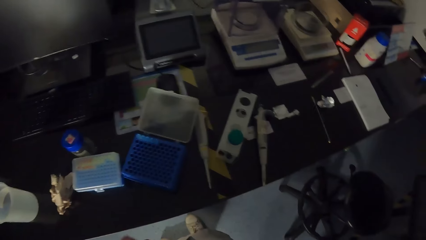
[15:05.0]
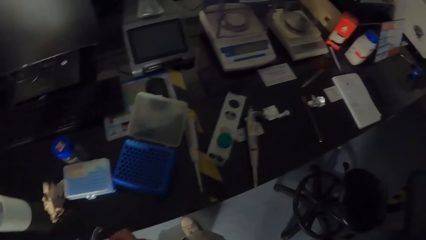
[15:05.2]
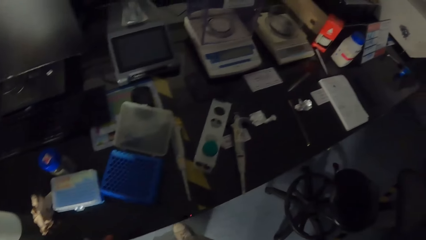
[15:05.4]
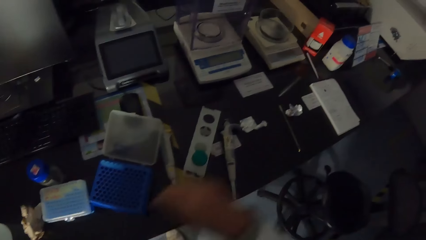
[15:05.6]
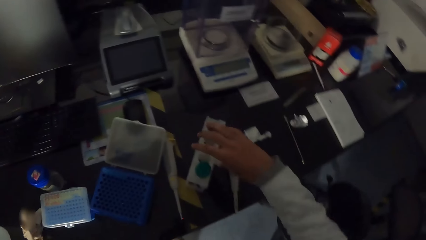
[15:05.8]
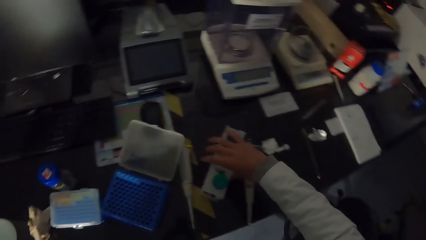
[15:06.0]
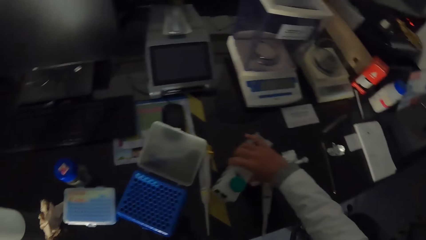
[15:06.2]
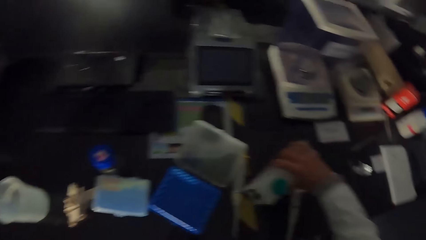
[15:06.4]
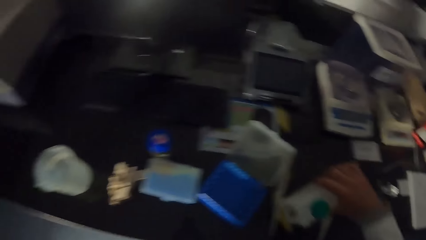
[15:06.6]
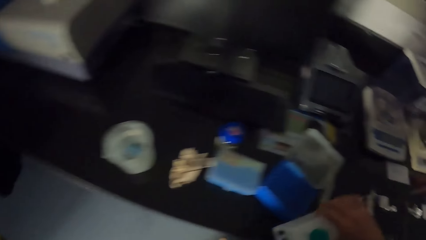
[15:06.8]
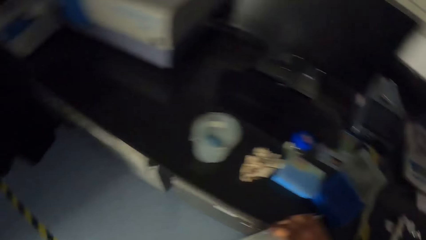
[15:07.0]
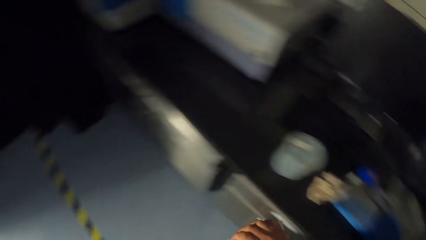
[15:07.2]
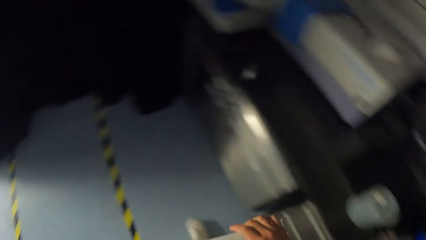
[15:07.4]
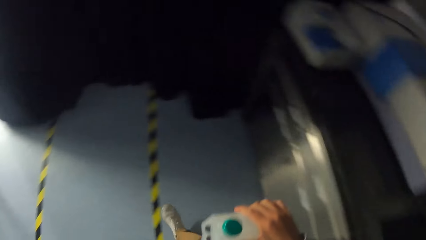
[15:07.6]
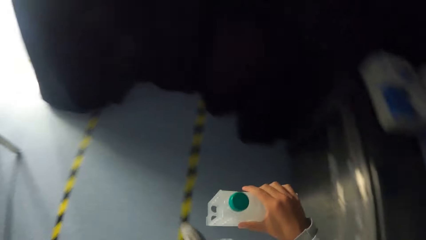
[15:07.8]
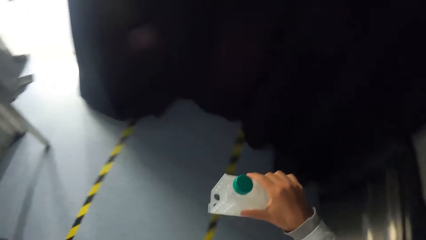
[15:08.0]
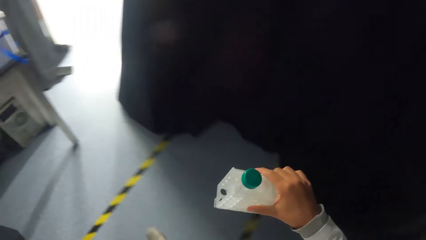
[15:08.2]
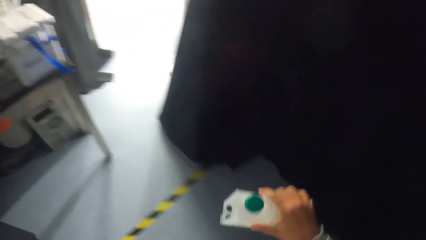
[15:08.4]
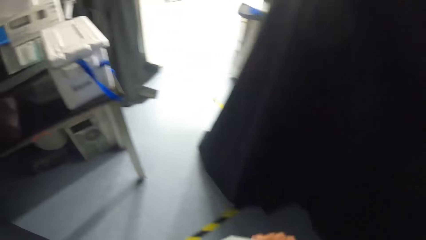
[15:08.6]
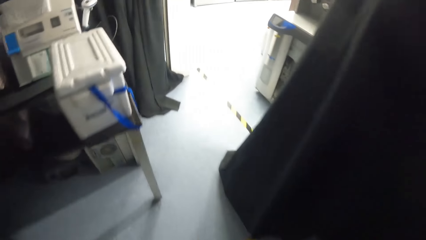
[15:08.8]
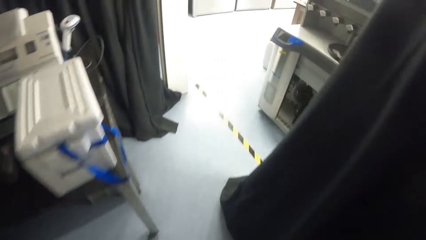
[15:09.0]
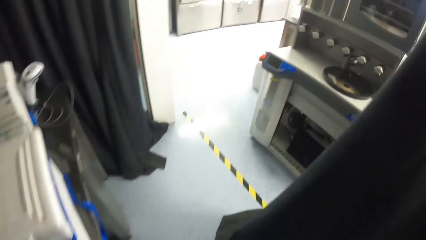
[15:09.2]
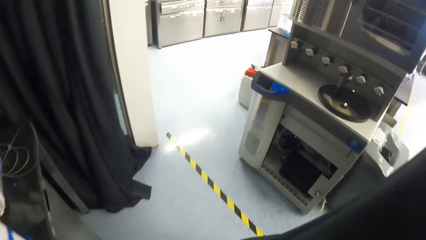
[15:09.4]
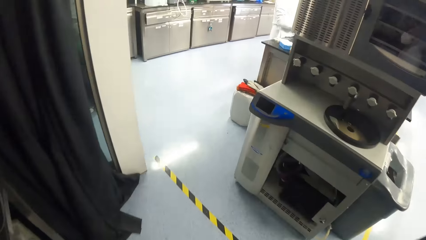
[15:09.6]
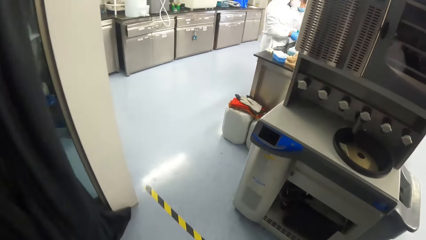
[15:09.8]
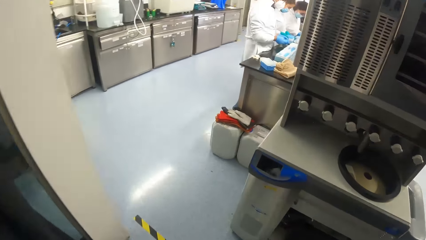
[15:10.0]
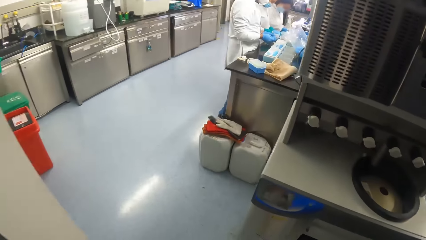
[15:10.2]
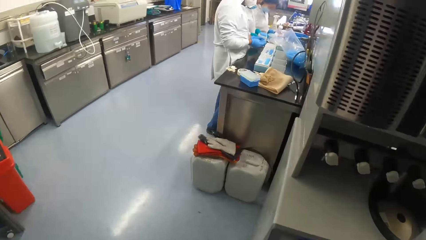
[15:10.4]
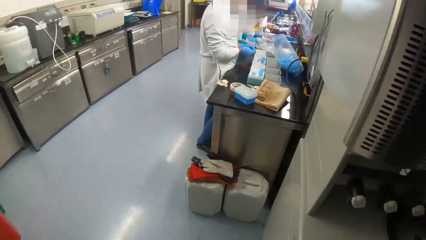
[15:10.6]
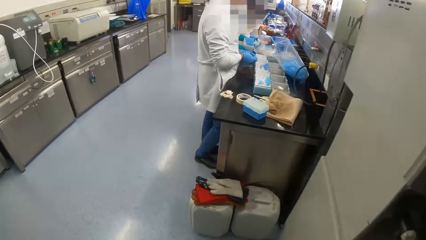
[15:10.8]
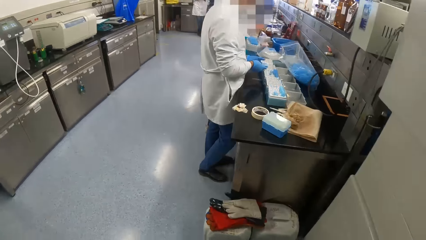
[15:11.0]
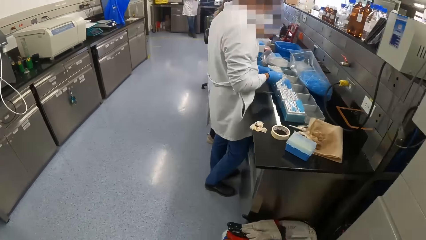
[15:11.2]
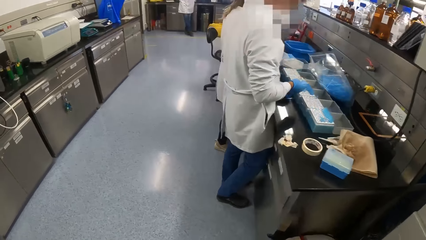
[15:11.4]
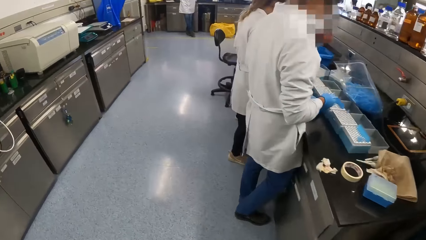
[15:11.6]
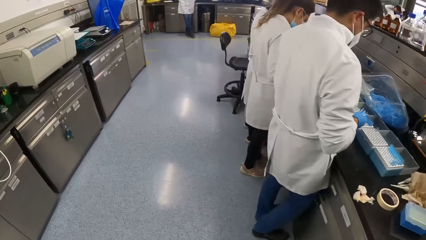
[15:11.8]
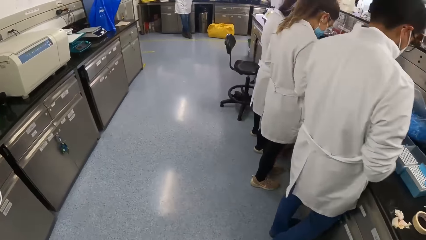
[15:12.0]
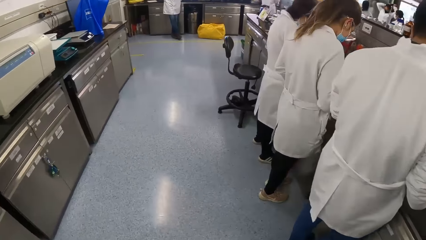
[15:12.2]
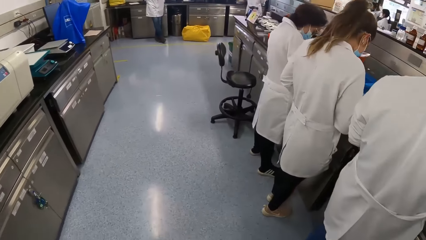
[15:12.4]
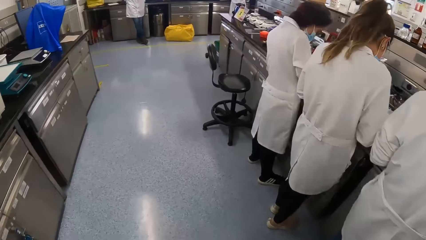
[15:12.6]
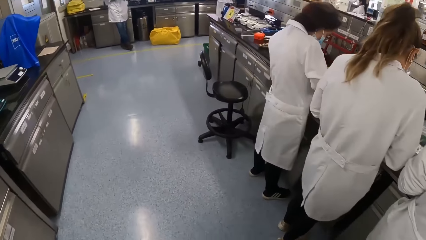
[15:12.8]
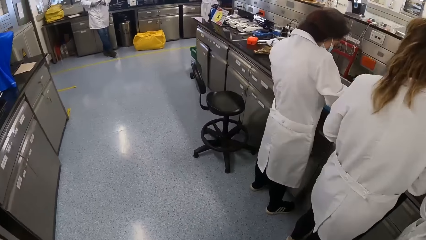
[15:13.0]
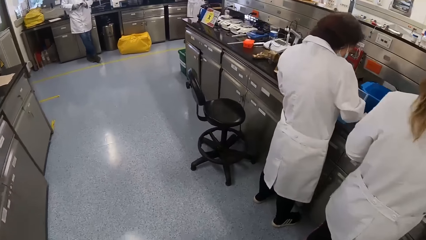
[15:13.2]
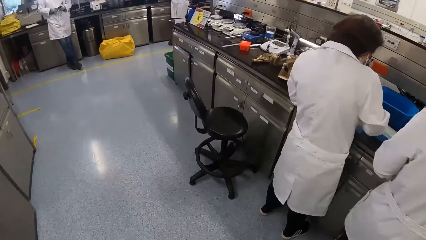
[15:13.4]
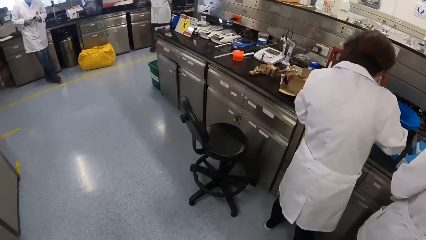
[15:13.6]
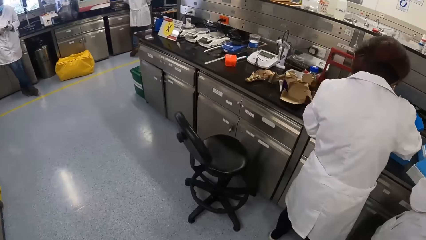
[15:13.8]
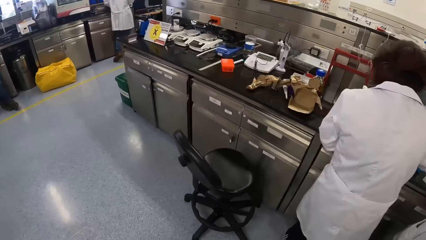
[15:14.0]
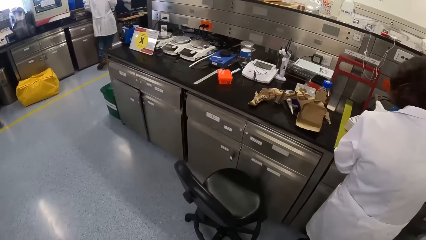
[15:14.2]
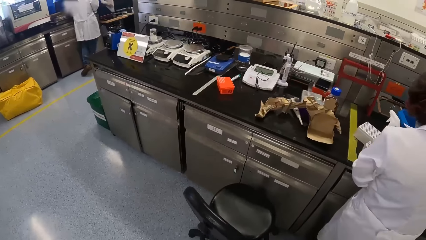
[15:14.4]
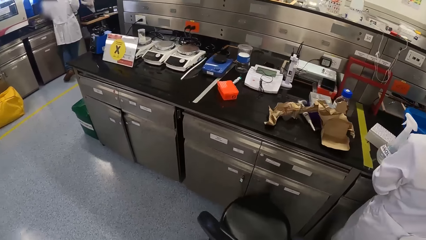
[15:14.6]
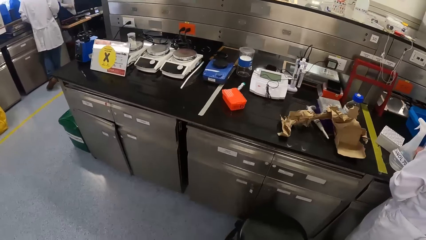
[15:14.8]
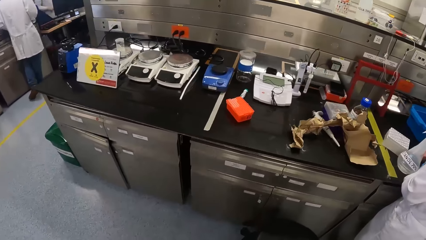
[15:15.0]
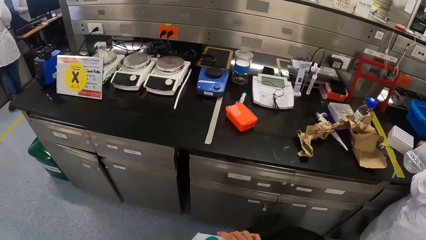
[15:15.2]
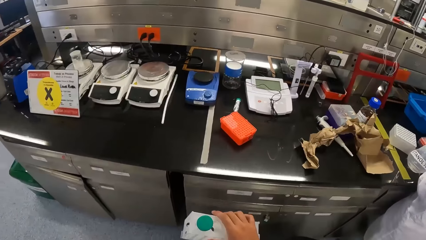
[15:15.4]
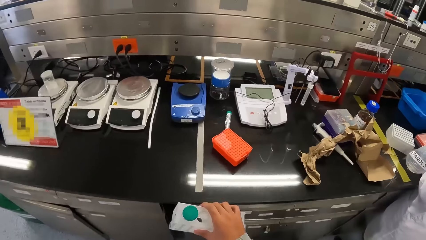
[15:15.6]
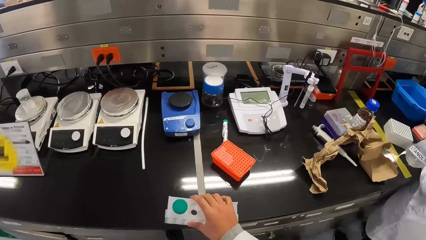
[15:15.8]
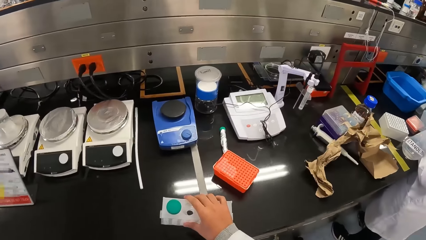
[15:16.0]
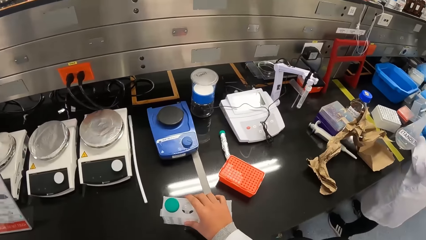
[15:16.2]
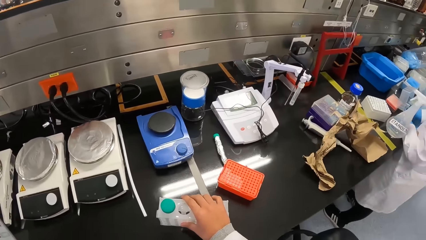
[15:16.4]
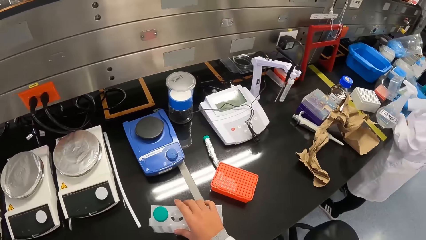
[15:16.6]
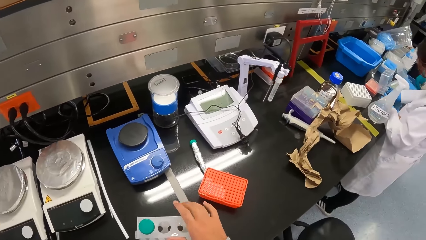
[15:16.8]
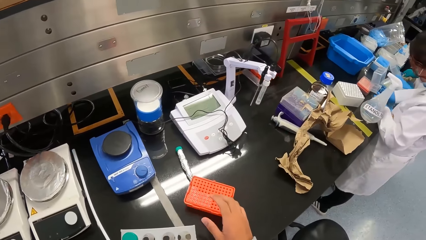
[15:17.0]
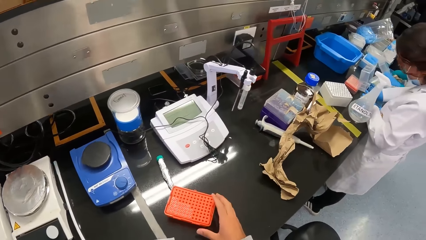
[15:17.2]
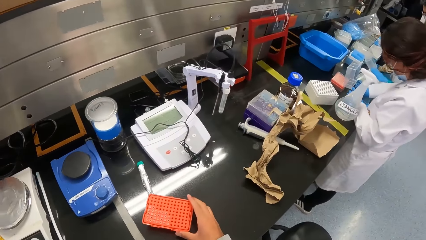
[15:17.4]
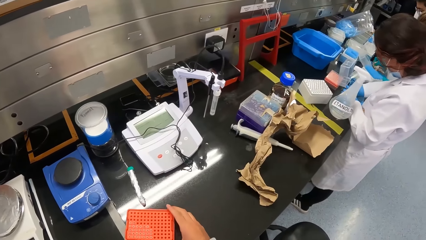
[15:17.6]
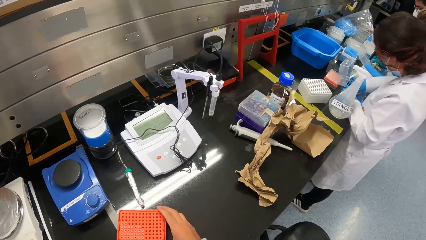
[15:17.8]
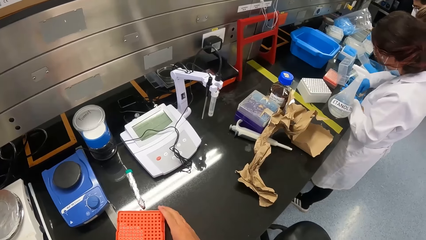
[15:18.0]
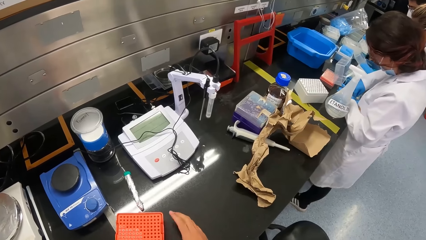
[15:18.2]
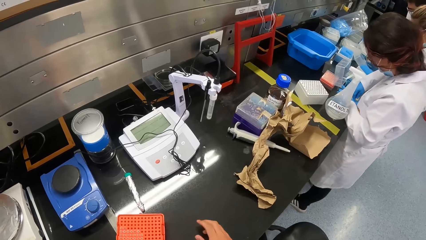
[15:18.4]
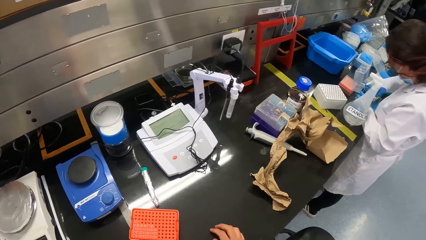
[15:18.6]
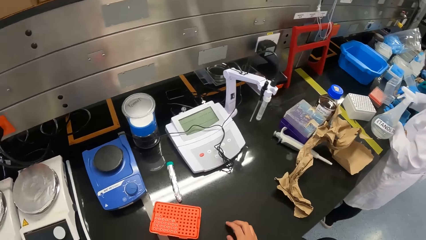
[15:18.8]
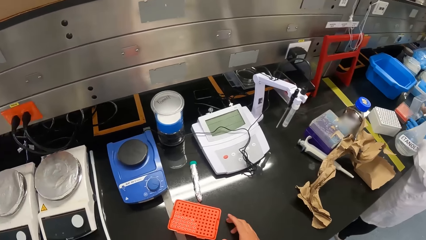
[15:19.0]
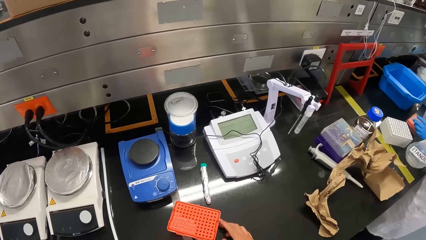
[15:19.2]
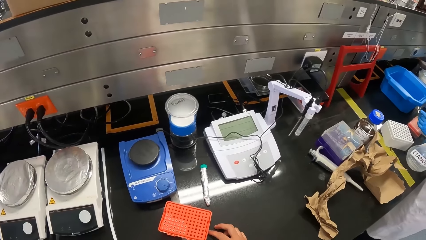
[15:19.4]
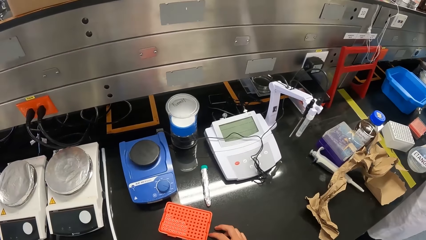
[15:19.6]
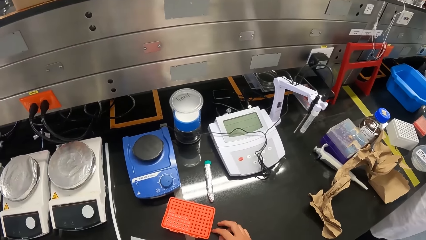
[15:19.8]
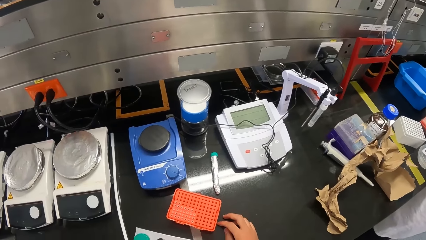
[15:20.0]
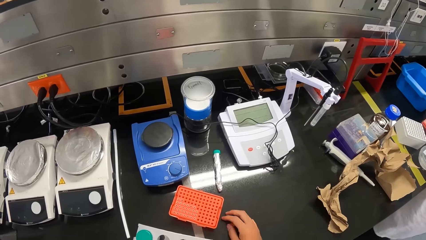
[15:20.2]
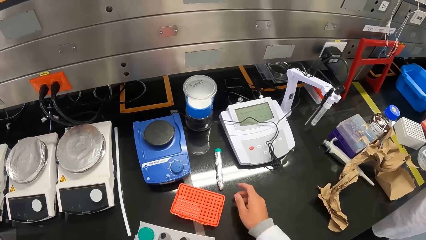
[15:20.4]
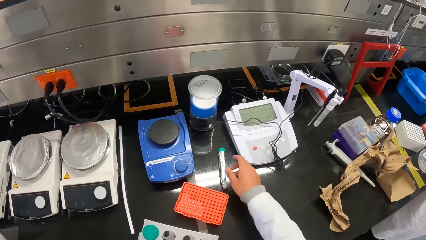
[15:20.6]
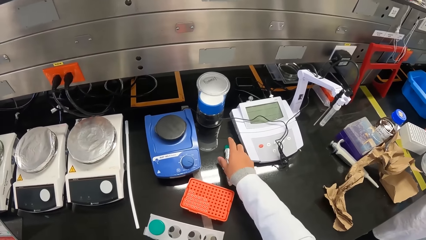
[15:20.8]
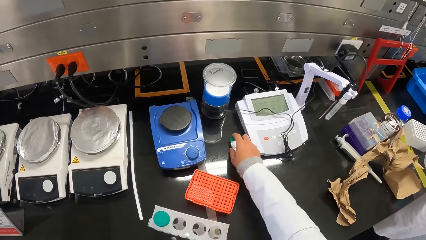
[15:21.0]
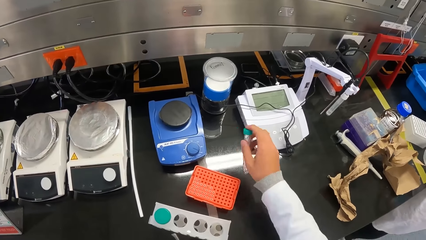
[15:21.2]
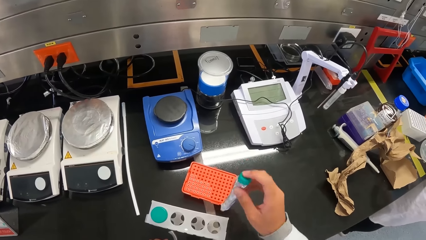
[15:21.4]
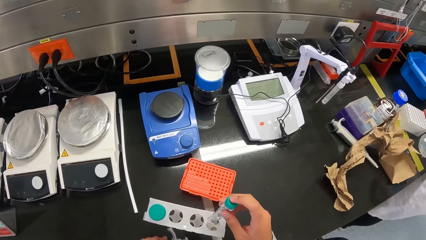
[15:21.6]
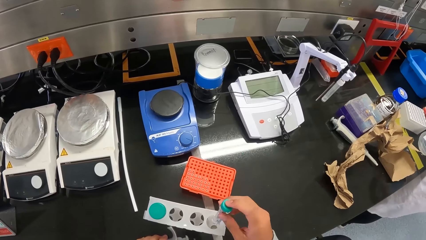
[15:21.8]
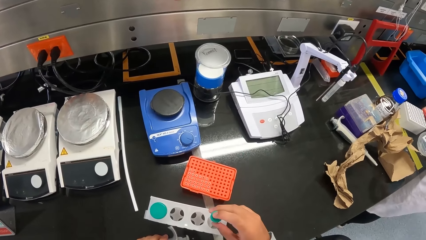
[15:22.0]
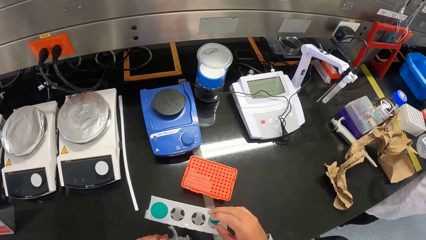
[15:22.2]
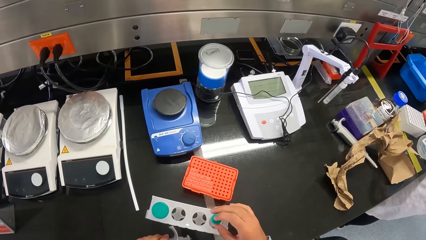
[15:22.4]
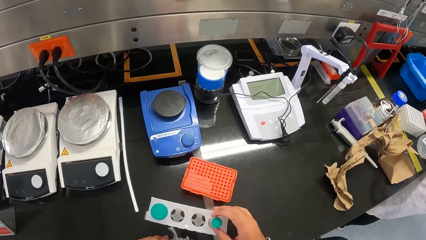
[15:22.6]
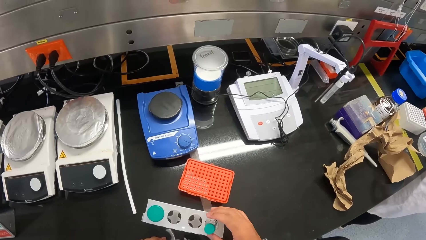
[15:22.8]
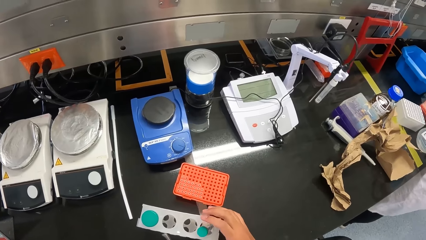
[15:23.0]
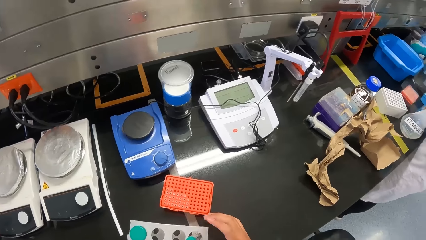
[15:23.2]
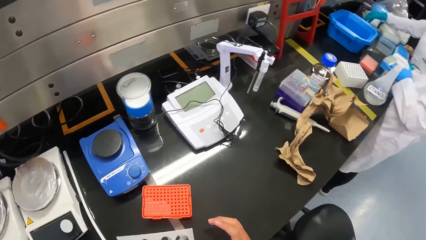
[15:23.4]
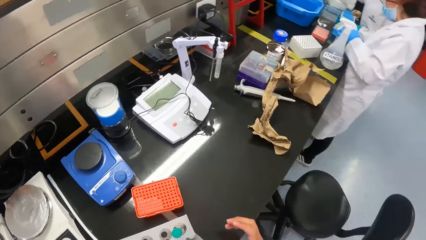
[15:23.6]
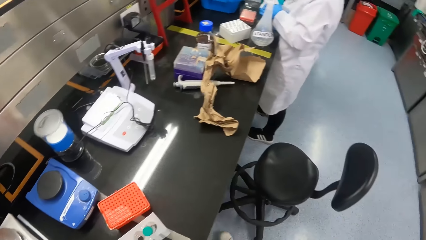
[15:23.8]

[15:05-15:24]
The camera wearer passes the micropipette from his right hand to his left hand. He picks up the test tube rack from the desk with his right hand. He walks back. He walks into the laboratory. He places the test tube rack in his right hand on the workstation. The woman cleans a container on the workstation with a napkin in her right hand. Another woman cleans a container on the workstation with a napkin in her right hand. The camera wearer moves a test tube rack on the workstation with his right hand. He moves the test tube rack on the workstation with his right hand. He picks up a test tube from the workstation with his right hand. He places the test tube in his right hand into a test tube rack on the workstation.
